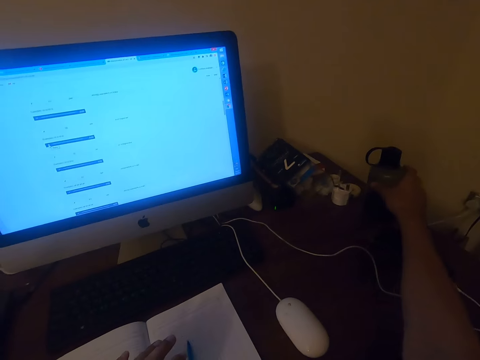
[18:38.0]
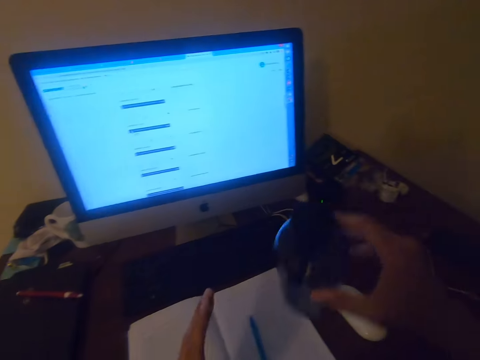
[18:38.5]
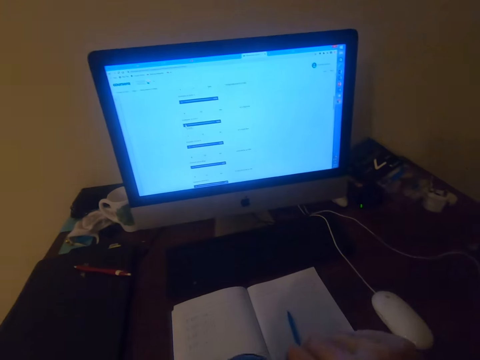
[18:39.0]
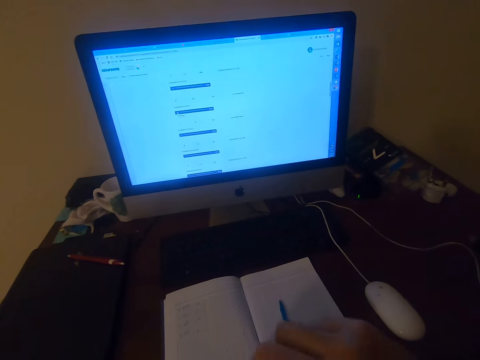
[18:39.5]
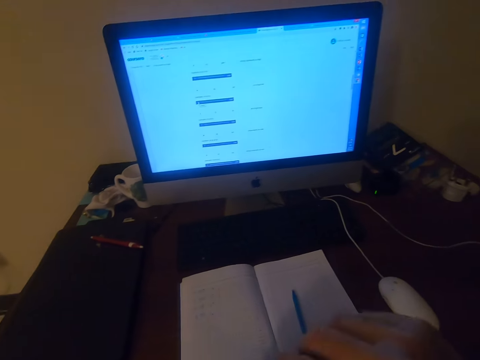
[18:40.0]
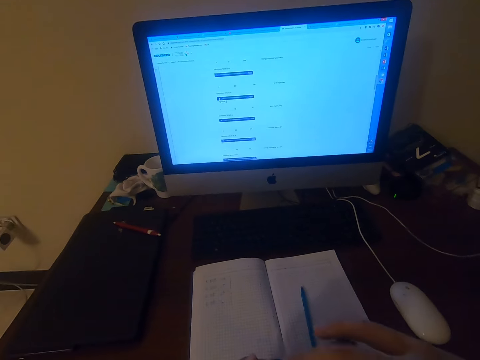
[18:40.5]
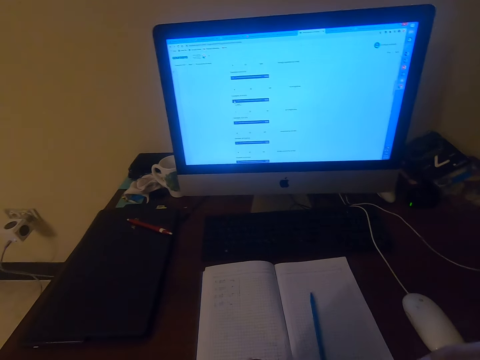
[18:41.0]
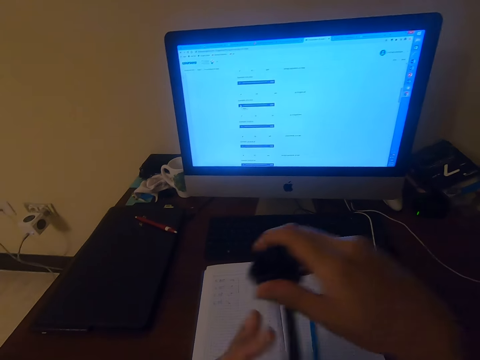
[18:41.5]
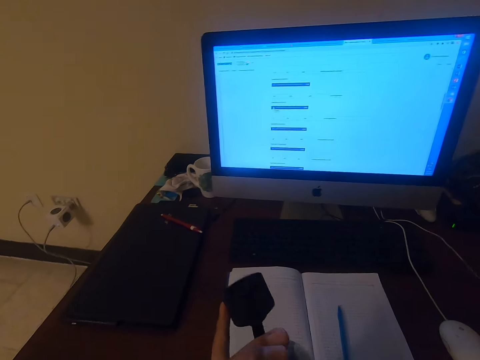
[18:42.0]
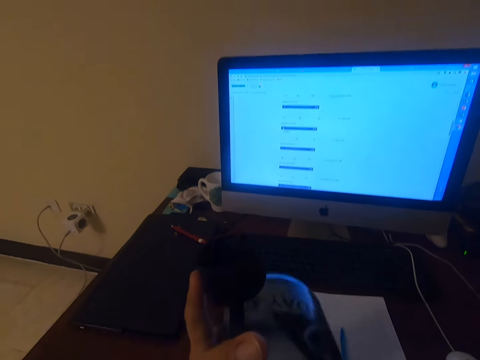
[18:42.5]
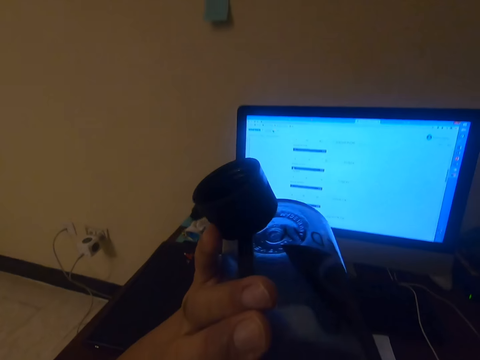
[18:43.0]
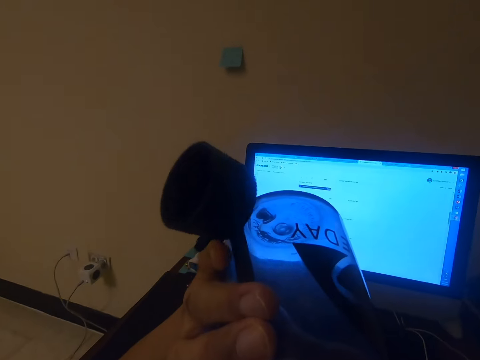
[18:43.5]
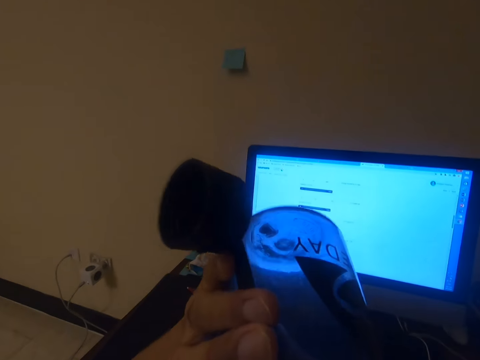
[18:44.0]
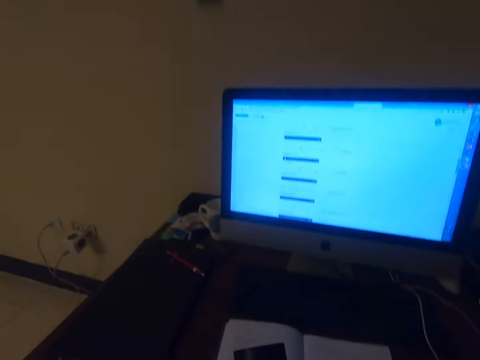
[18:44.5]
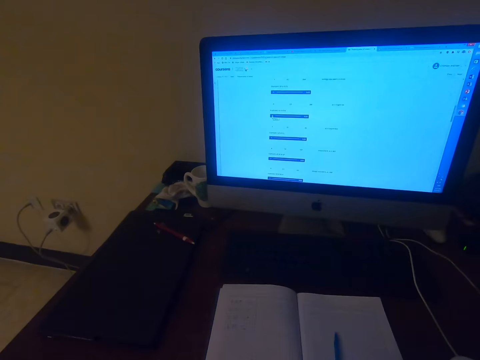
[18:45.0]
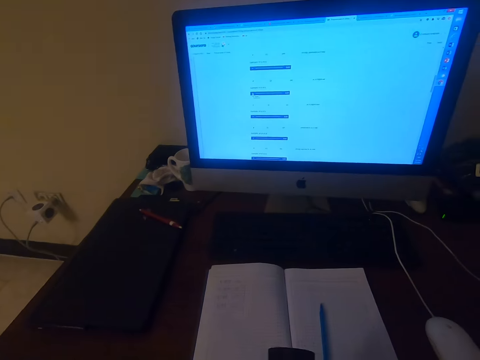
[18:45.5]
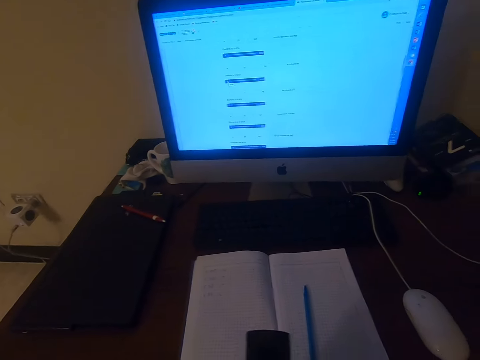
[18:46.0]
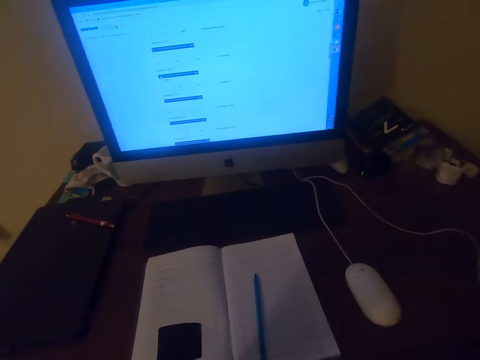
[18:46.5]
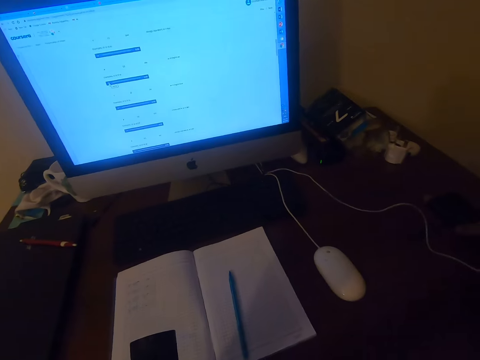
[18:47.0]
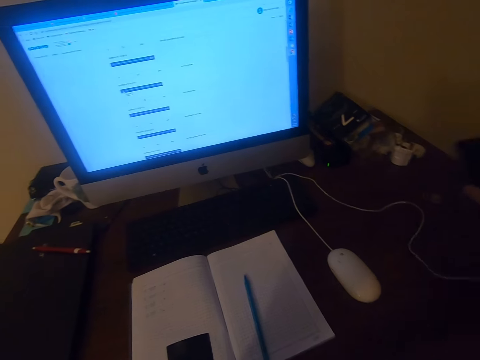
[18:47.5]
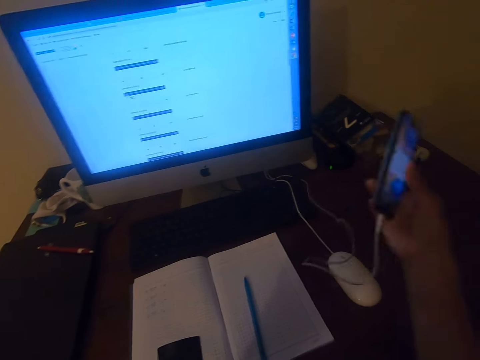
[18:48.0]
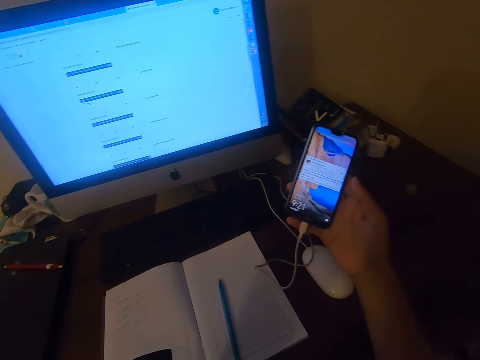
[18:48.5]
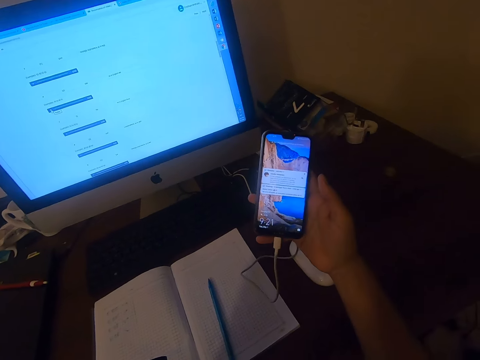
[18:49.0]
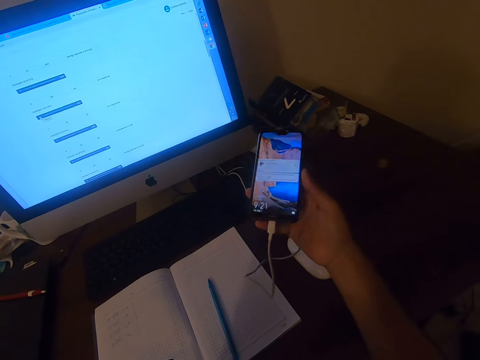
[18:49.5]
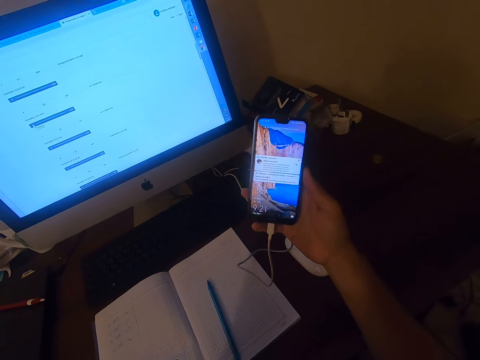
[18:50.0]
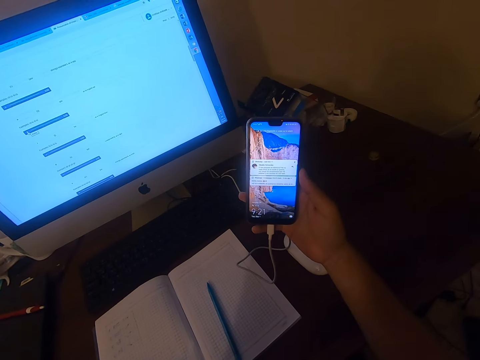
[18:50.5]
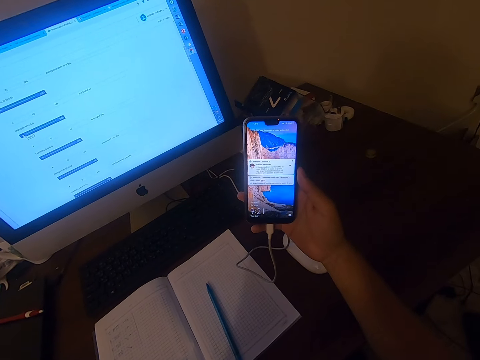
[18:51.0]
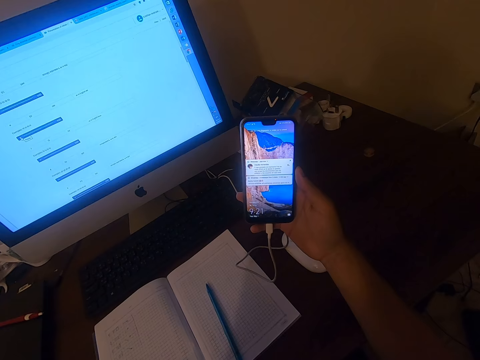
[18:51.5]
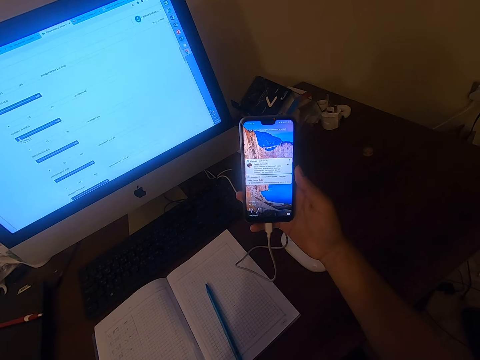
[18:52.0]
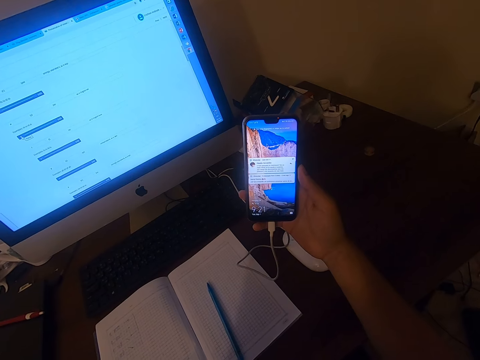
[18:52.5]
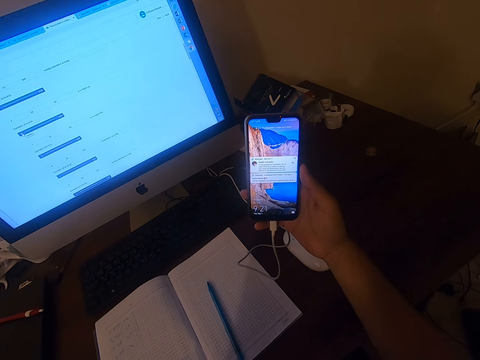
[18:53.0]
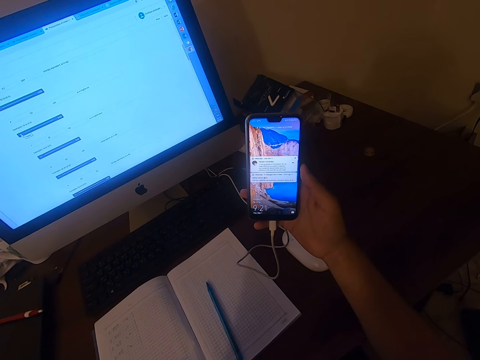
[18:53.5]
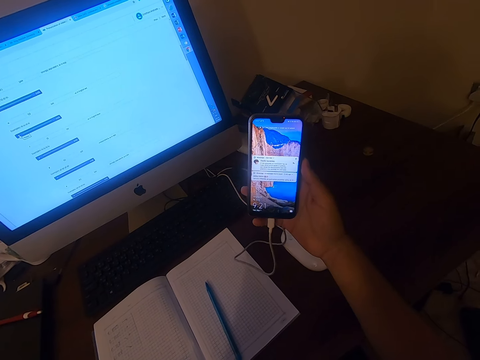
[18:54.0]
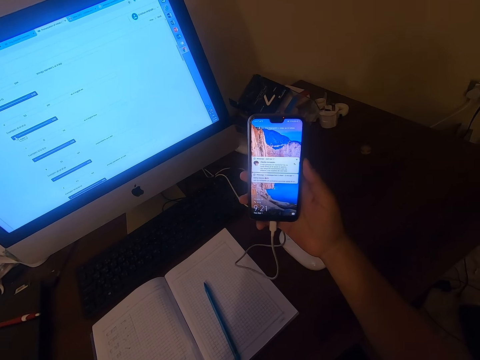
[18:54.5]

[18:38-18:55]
The camera wearer picks up a water bottle. They stretch the right hand. They open the water bottle. They drink the water. They put the water bottle down. They pick up the phone. They look at the phone.

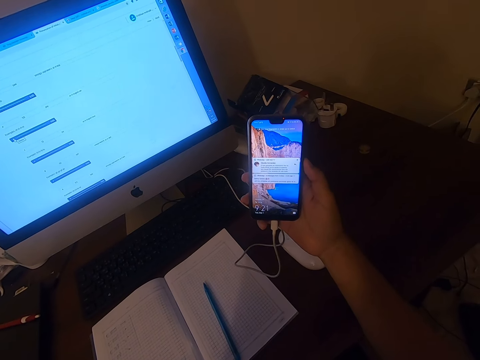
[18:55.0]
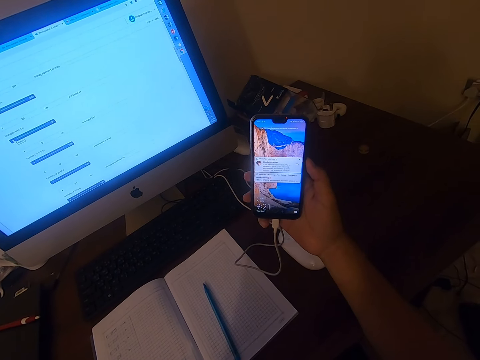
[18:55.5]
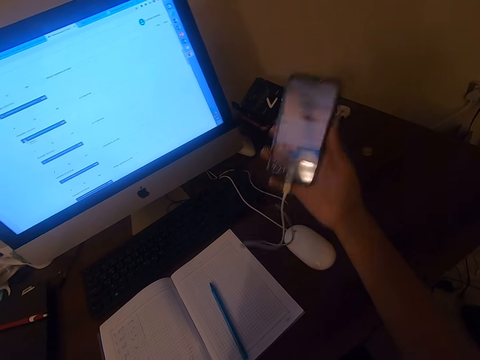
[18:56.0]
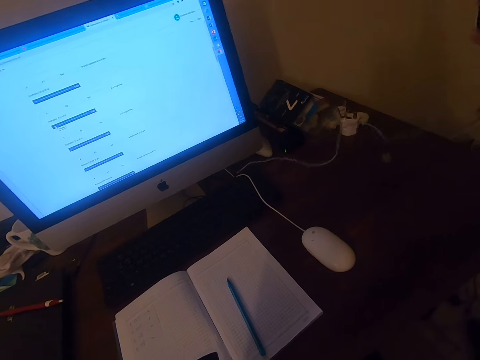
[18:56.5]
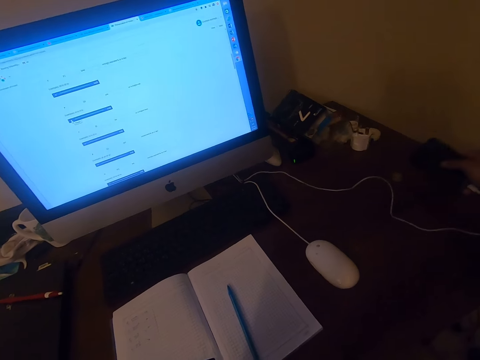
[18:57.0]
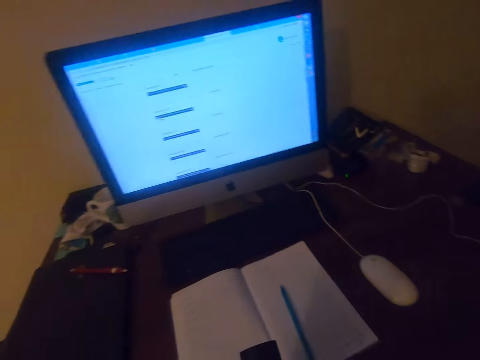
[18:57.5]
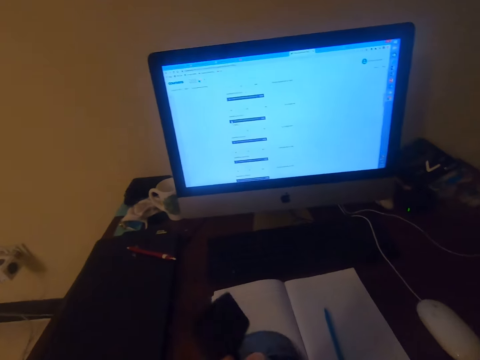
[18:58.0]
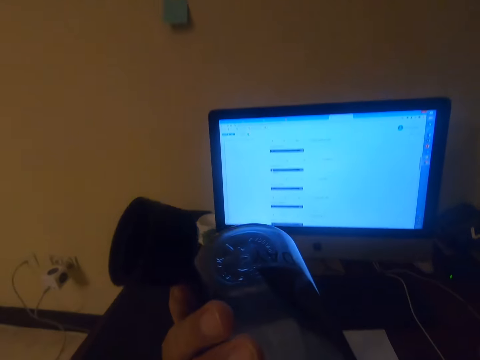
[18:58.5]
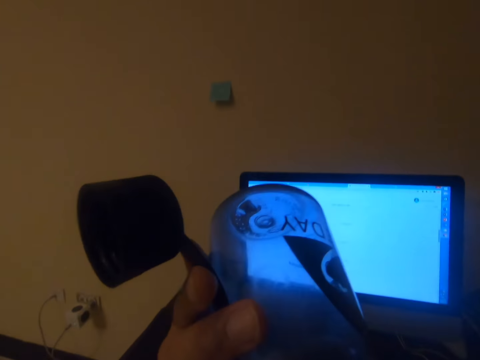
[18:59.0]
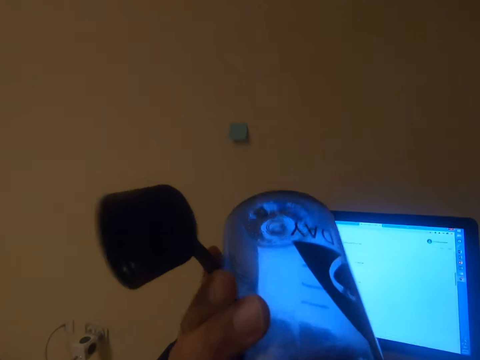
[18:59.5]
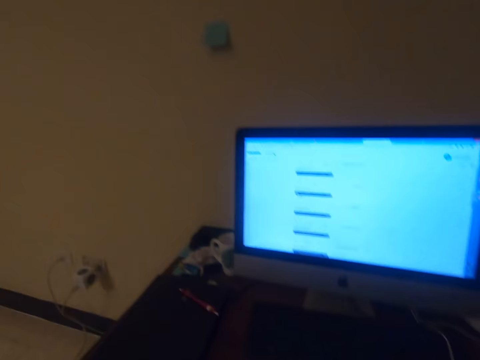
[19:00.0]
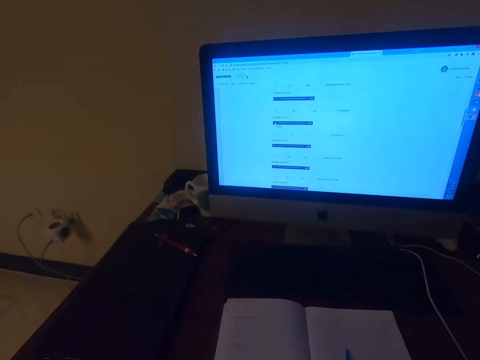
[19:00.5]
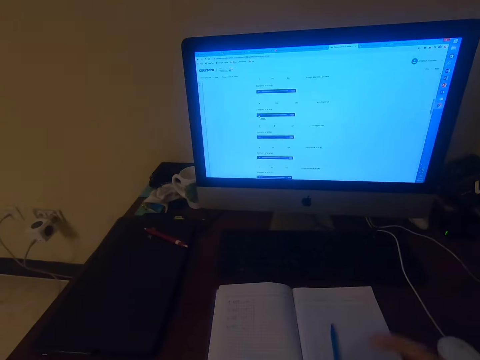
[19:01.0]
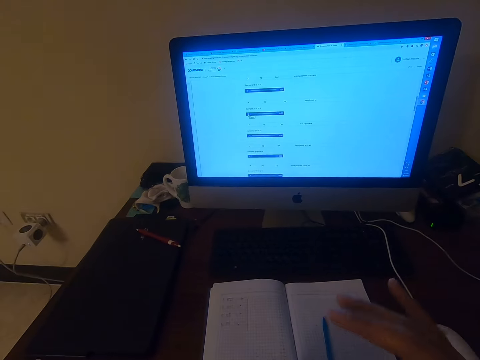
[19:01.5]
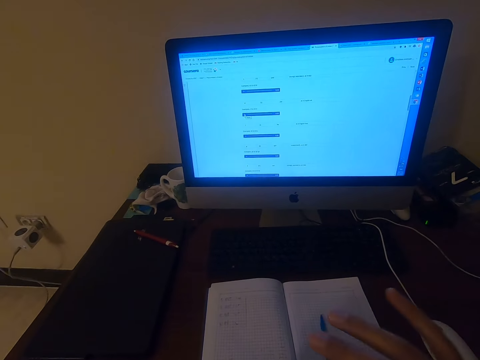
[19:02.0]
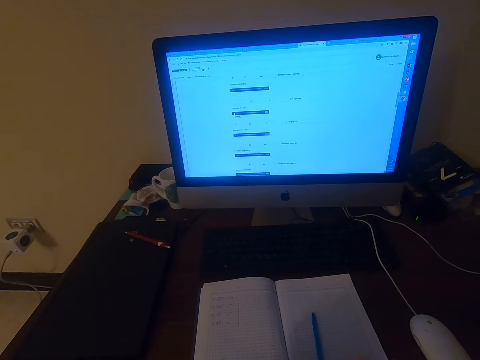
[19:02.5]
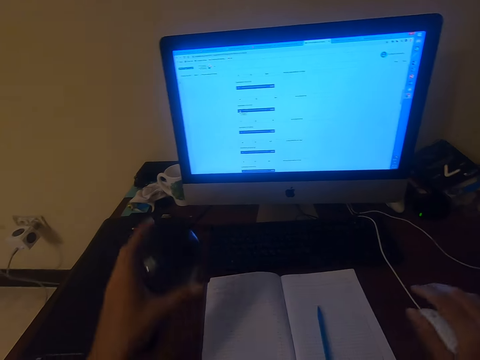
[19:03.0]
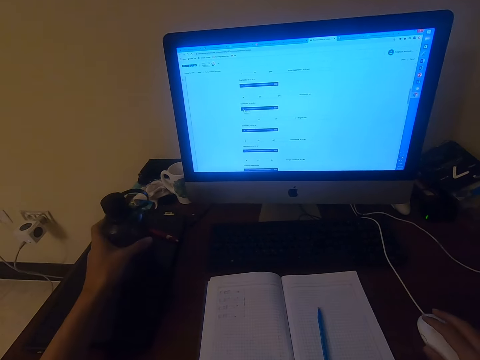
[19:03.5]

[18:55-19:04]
The camera wearer lifts up the phone. They place the phone on the table. They drink the water. They close the water bottle and place the water bottle on the table.
